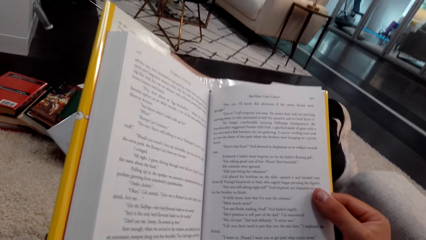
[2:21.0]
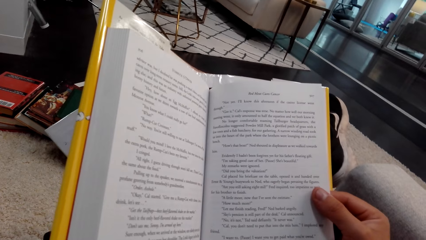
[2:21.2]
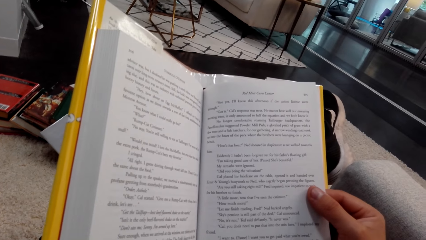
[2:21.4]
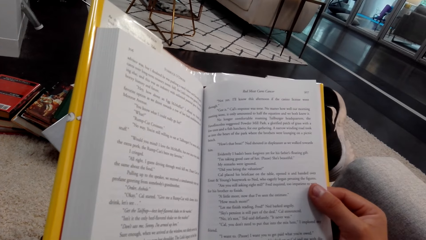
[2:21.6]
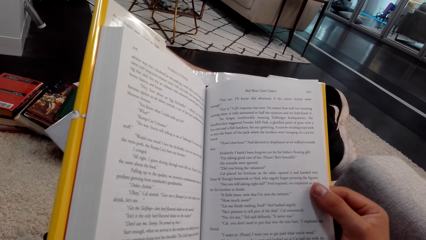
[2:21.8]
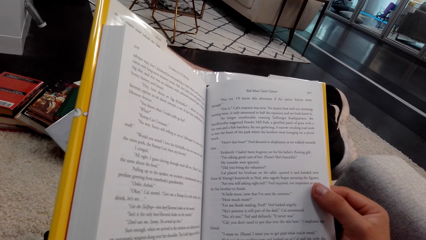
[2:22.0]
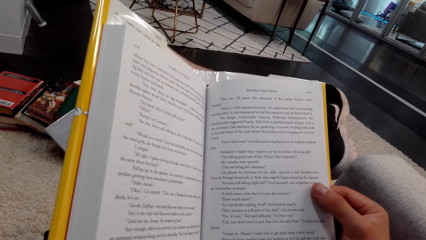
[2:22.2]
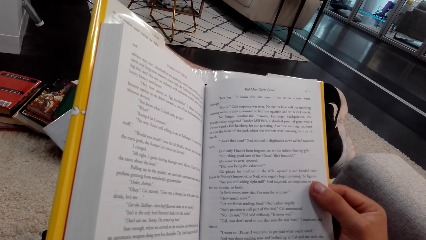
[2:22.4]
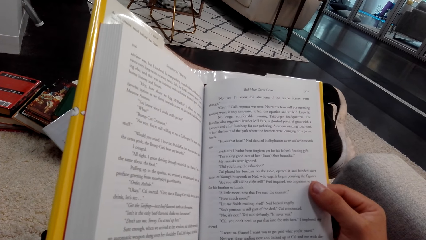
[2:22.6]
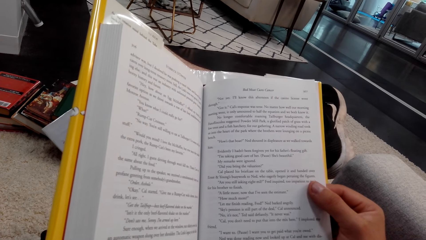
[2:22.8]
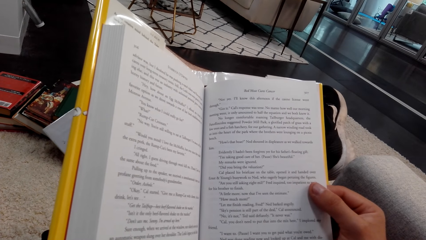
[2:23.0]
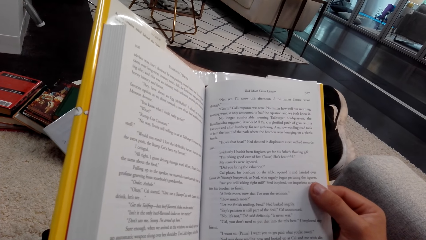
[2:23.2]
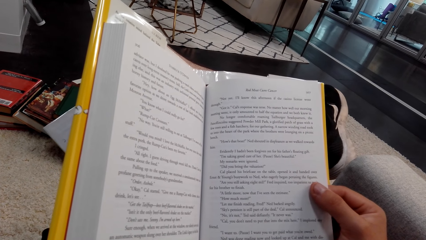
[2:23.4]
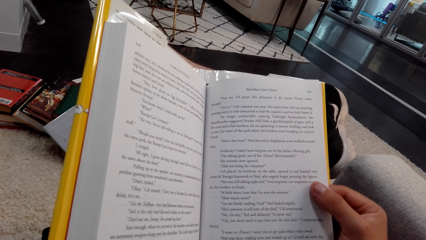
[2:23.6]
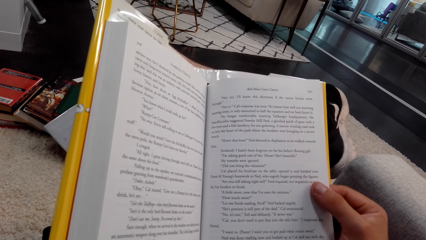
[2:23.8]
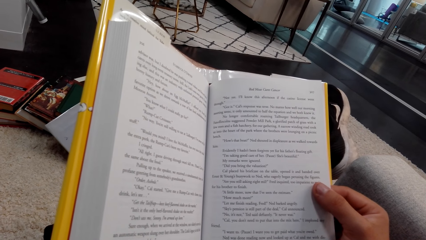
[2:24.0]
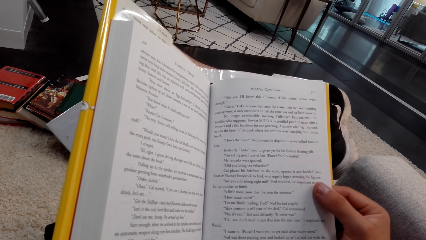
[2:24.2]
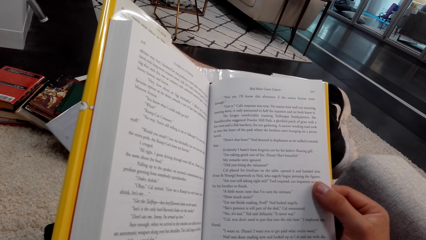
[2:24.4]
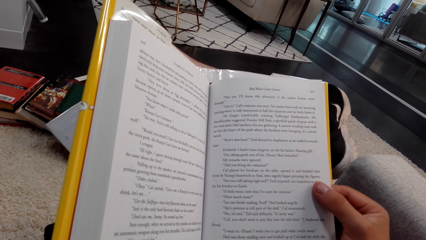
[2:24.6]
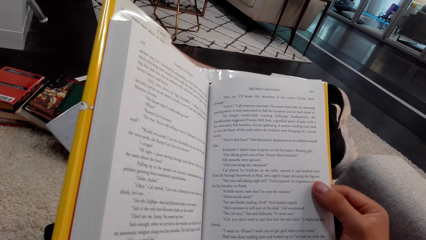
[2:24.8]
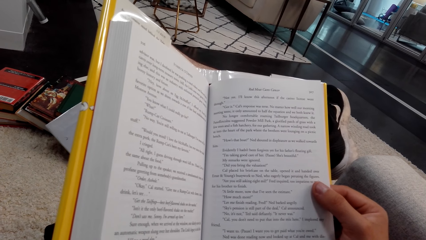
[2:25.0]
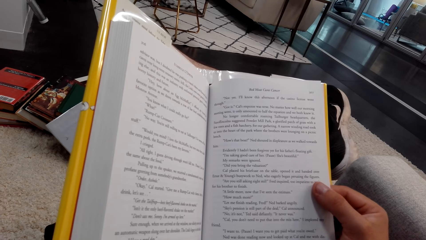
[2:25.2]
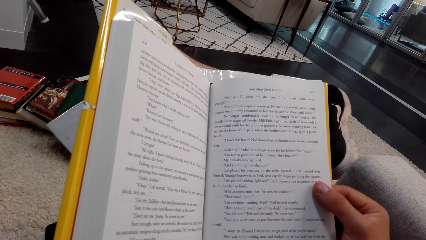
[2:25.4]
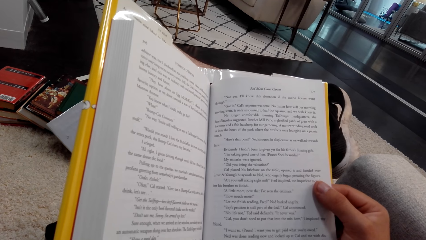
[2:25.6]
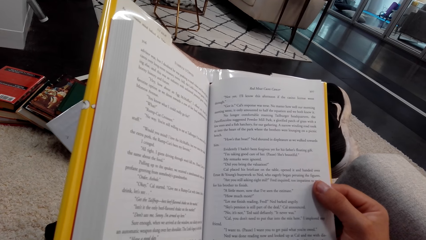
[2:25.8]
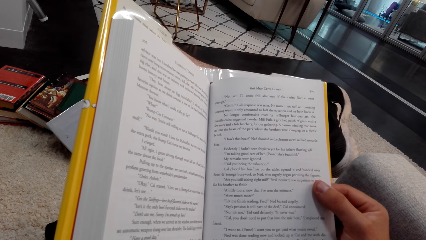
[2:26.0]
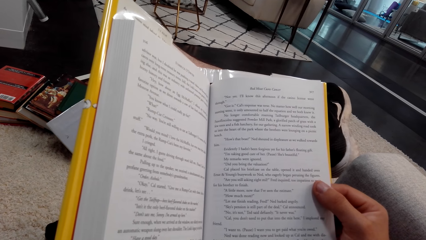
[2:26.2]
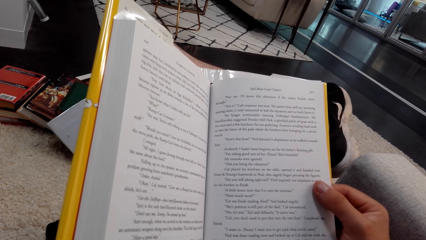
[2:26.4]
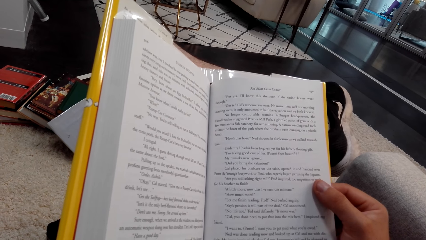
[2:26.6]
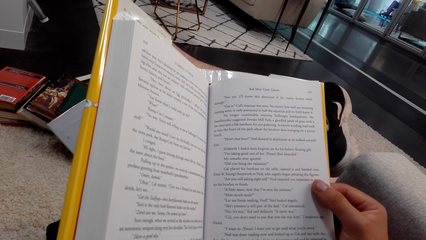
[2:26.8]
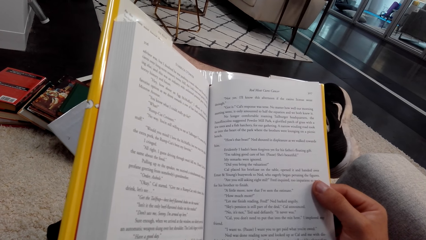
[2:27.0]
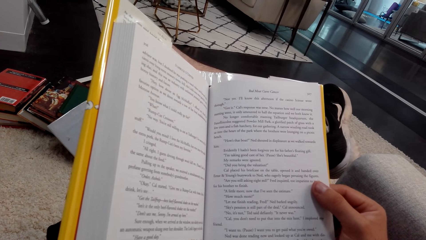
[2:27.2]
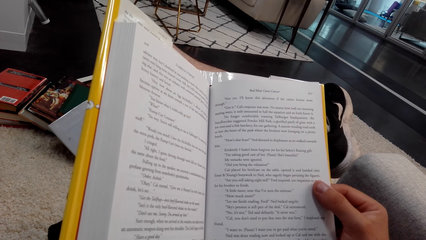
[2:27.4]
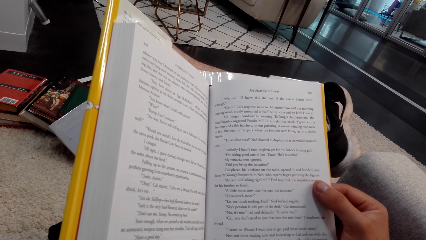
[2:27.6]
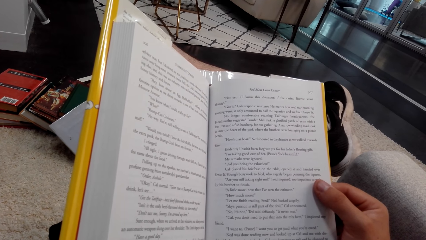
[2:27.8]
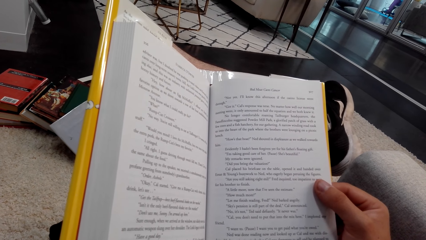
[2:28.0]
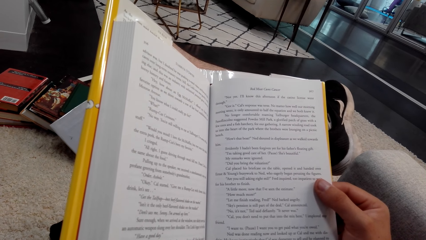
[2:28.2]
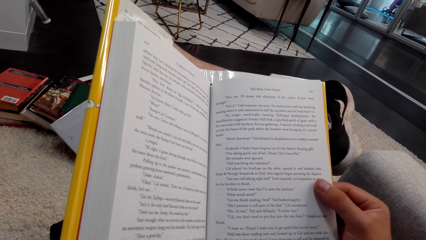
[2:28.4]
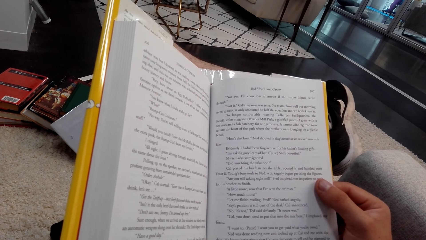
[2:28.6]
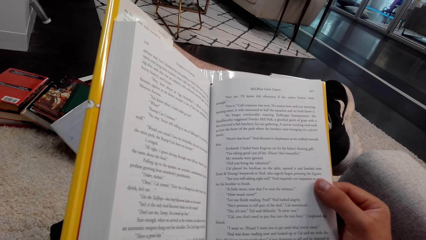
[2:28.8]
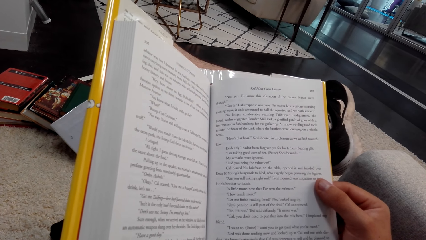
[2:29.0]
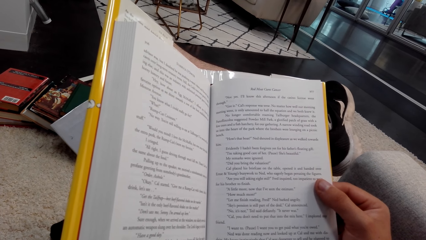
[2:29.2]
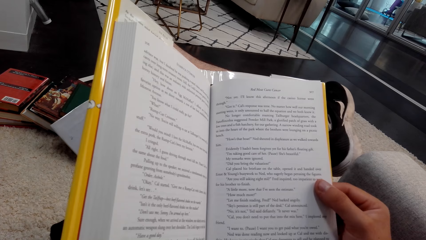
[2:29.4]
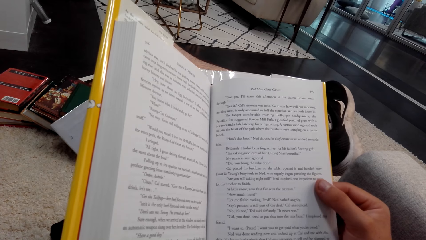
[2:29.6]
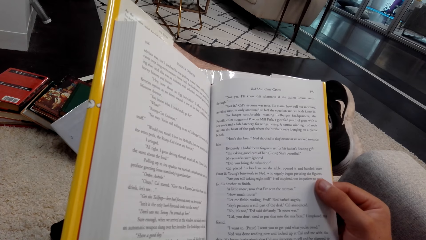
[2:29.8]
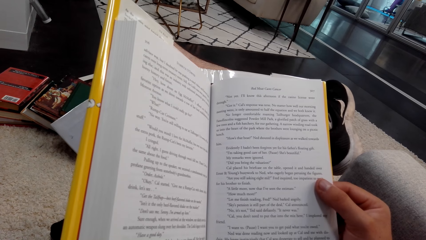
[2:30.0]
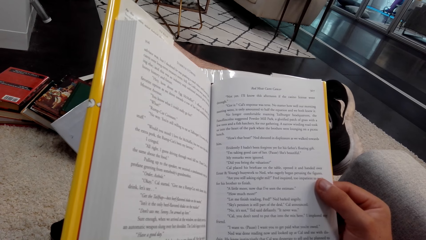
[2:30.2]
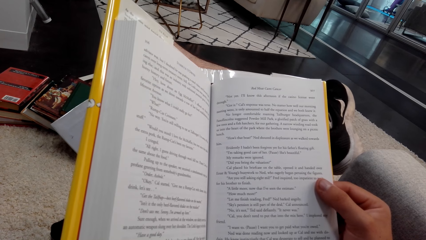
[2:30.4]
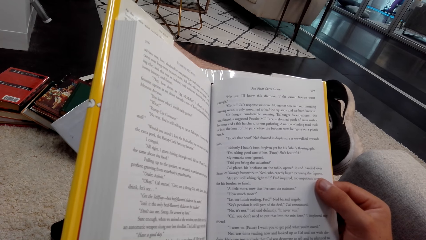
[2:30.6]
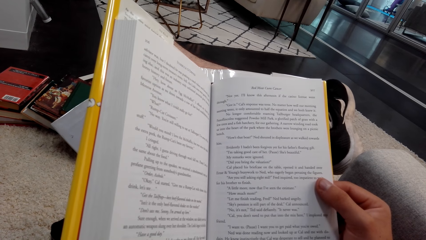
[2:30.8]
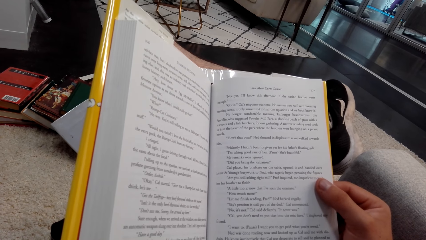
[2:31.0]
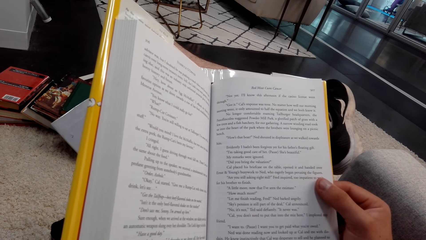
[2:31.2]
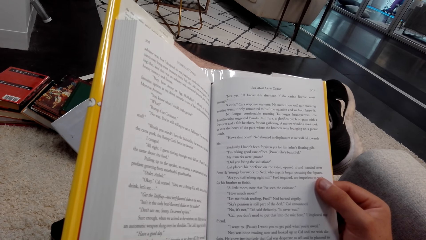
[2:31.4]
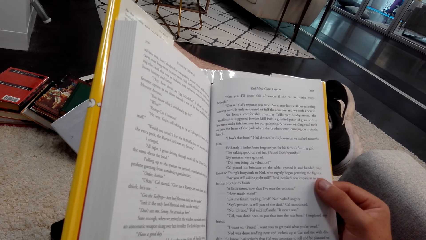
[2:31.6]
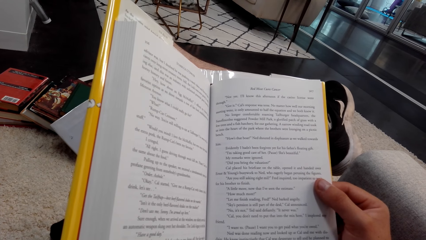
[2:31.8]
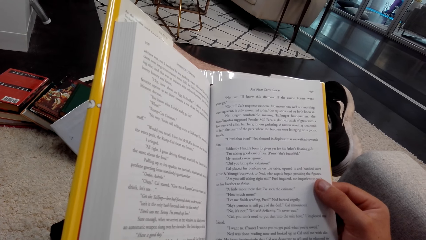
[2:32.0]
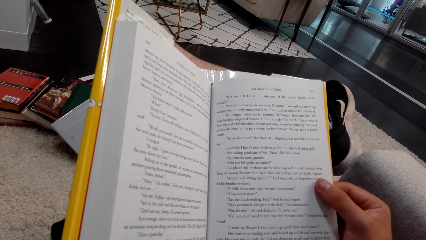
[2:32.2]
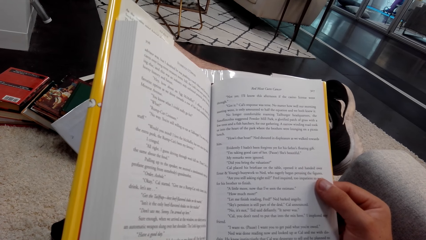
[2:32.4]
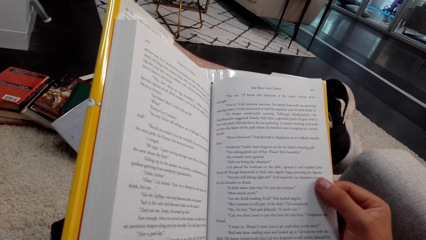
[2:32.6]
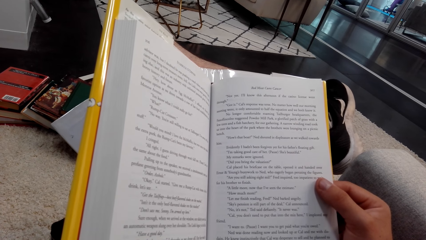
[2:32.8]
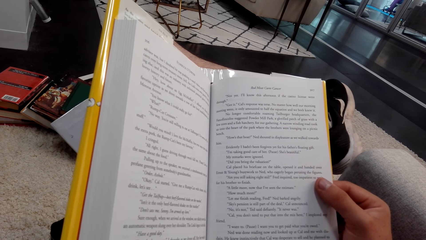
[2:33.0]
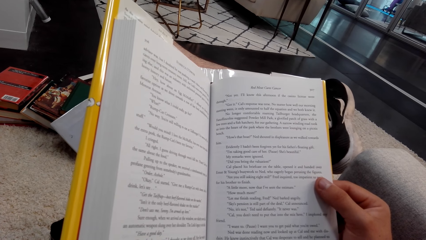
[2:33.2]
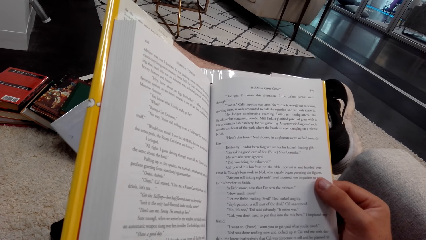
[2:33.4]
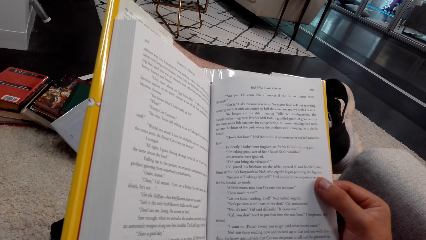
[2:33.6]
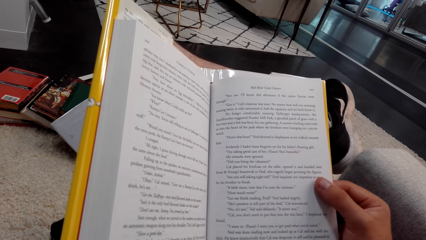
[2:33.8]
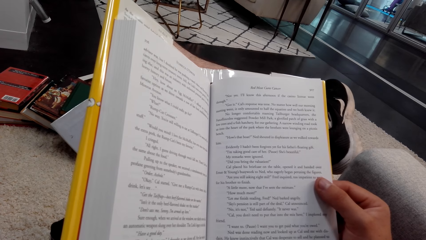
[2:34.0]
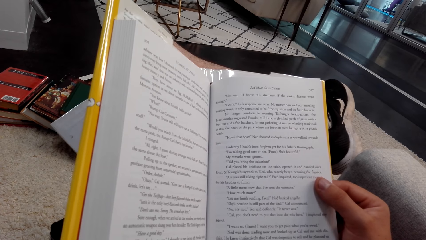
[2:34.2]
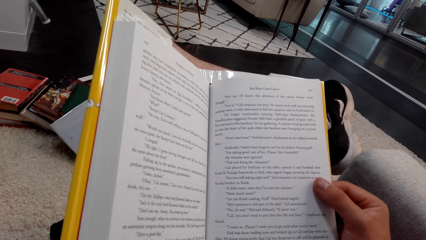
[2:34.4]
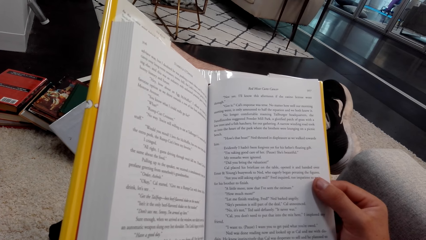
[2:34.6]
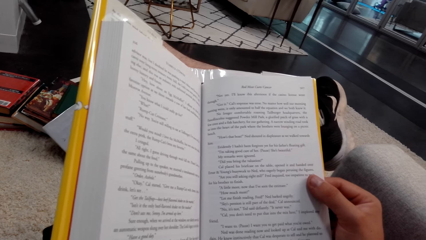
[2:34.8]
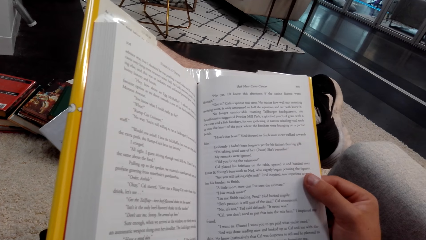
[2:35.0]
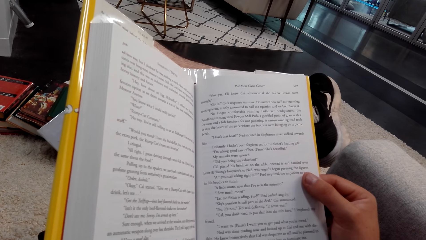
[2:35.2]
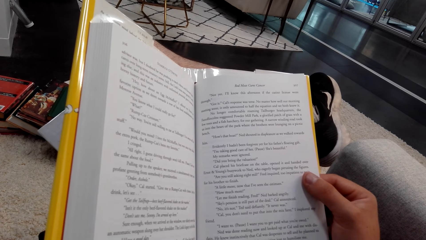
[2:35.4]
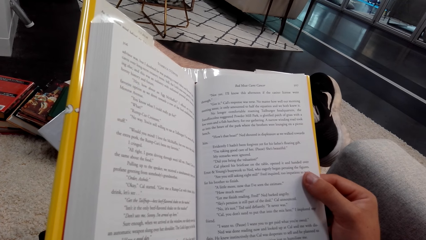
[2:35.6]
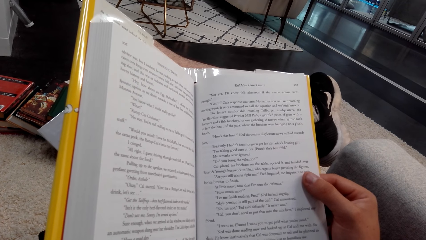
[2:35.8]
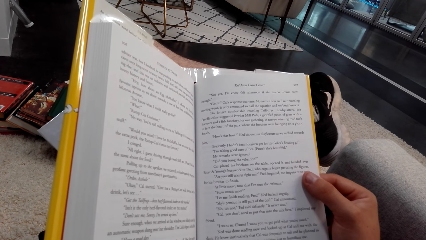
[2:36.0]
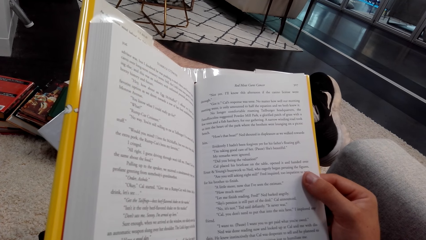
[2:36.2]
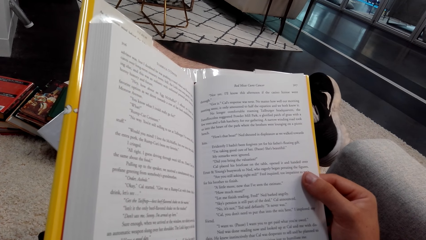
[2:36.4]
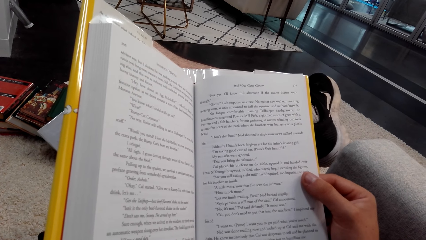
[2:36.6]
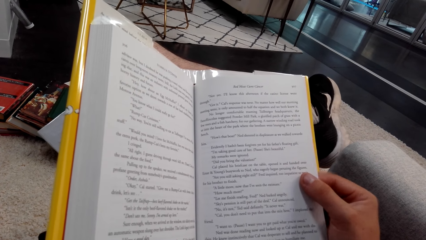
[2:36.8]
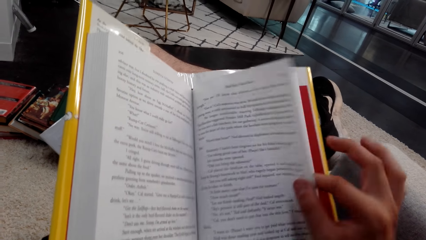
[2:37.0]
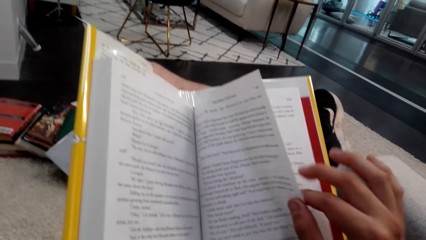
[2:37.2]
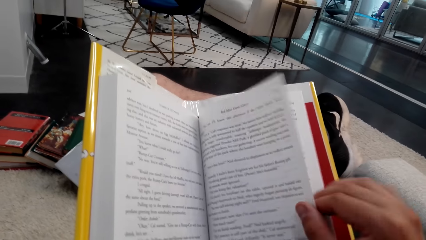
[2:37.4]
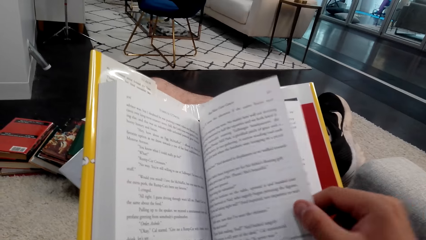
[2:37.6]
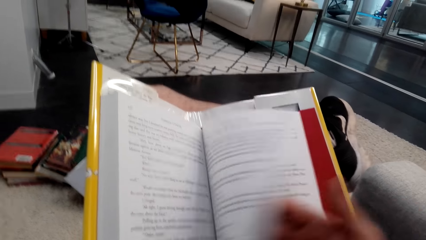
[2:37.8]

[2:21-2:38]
The camera wearer reads a book.
